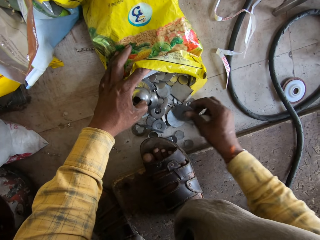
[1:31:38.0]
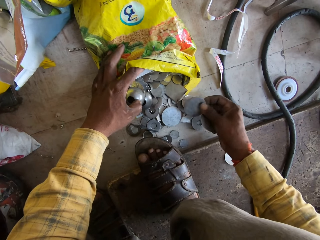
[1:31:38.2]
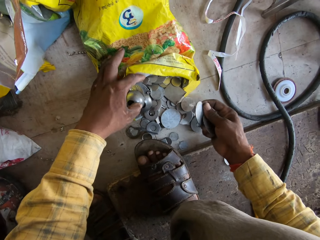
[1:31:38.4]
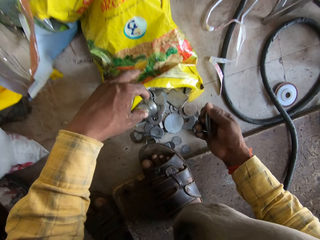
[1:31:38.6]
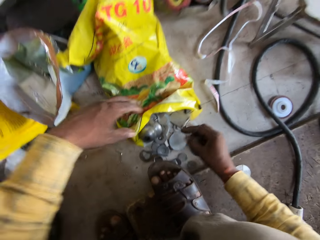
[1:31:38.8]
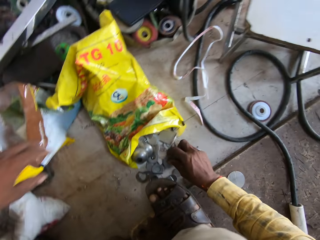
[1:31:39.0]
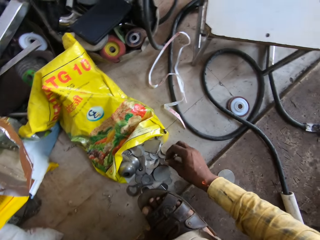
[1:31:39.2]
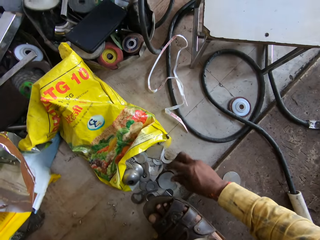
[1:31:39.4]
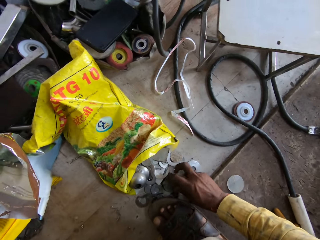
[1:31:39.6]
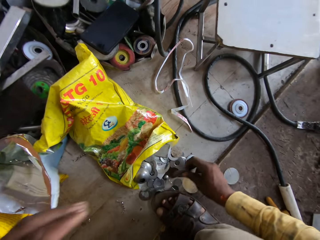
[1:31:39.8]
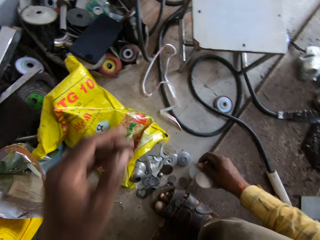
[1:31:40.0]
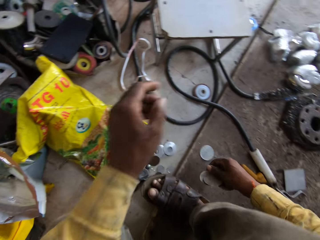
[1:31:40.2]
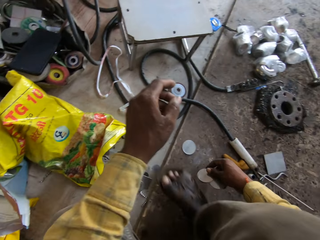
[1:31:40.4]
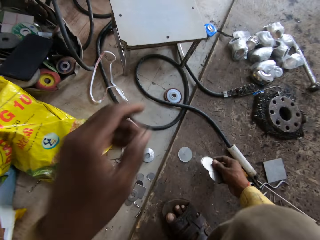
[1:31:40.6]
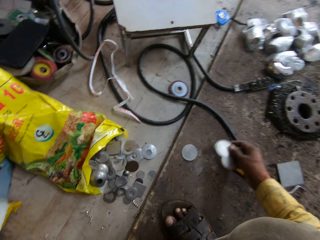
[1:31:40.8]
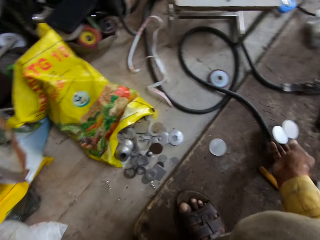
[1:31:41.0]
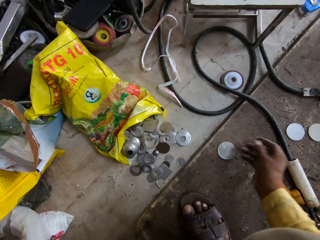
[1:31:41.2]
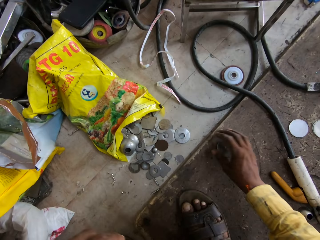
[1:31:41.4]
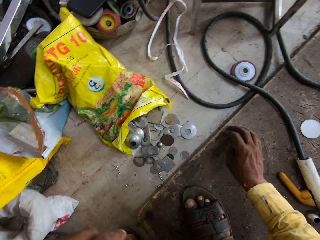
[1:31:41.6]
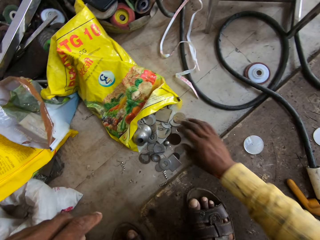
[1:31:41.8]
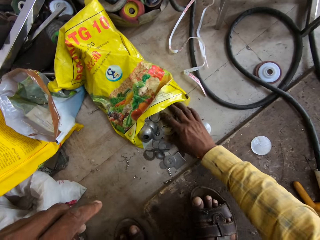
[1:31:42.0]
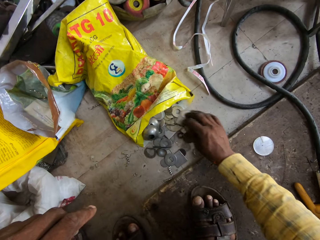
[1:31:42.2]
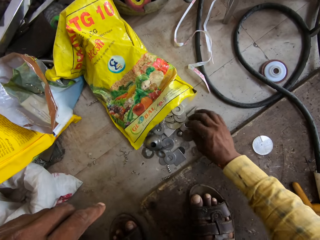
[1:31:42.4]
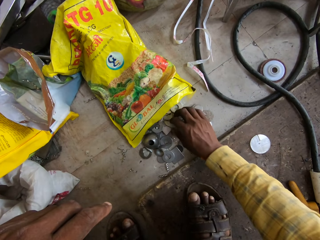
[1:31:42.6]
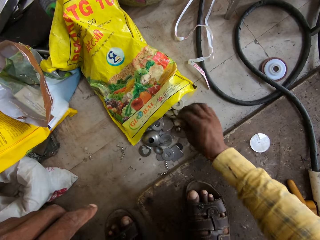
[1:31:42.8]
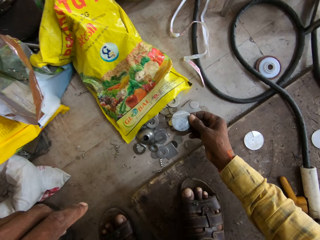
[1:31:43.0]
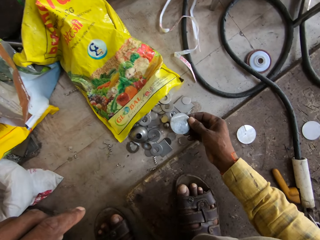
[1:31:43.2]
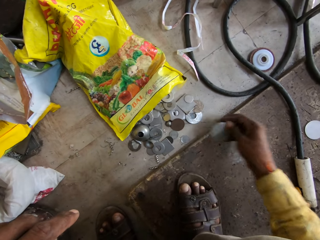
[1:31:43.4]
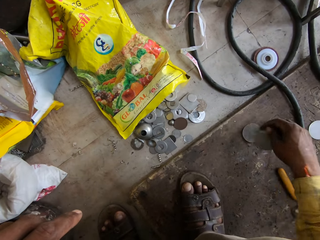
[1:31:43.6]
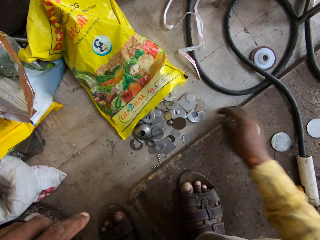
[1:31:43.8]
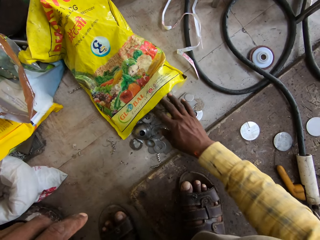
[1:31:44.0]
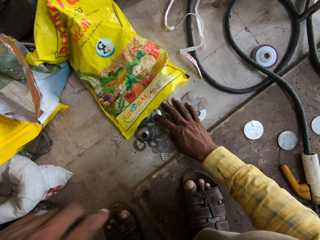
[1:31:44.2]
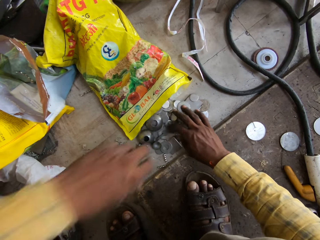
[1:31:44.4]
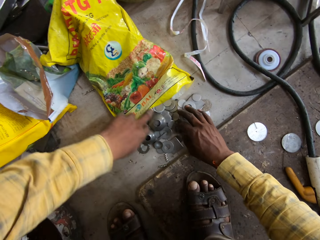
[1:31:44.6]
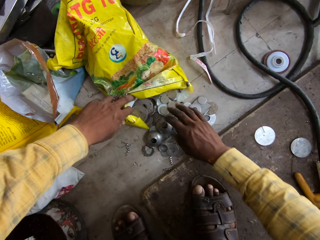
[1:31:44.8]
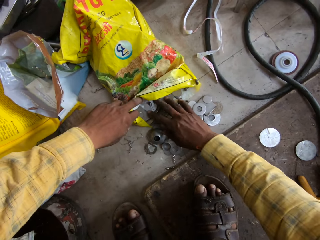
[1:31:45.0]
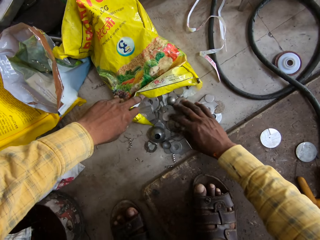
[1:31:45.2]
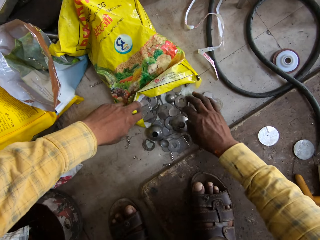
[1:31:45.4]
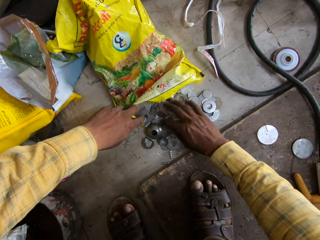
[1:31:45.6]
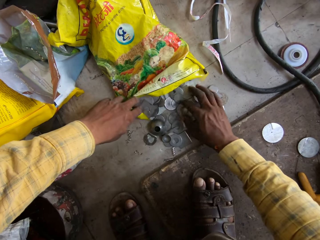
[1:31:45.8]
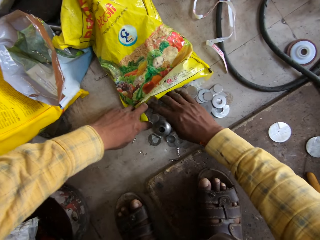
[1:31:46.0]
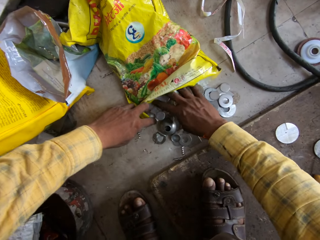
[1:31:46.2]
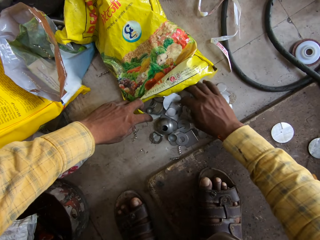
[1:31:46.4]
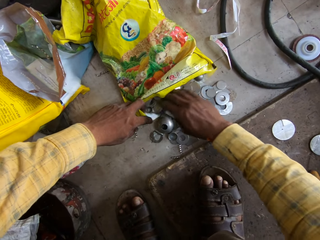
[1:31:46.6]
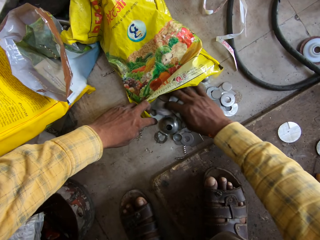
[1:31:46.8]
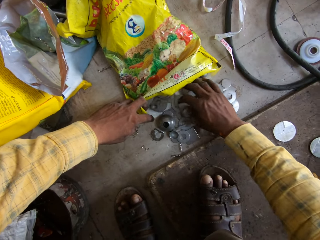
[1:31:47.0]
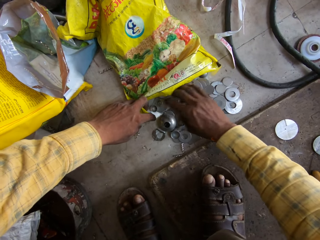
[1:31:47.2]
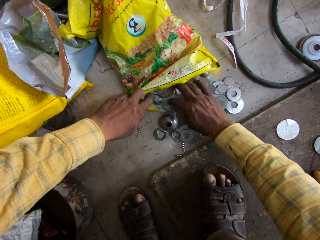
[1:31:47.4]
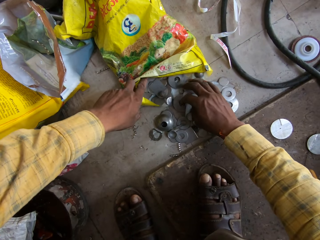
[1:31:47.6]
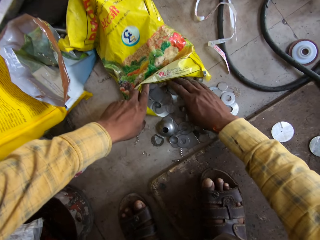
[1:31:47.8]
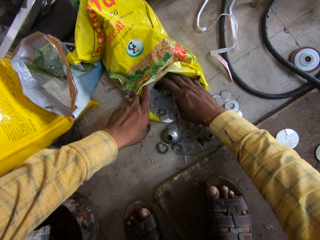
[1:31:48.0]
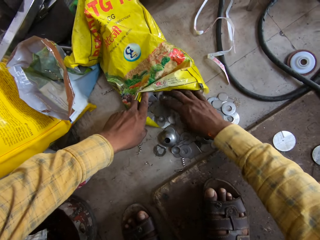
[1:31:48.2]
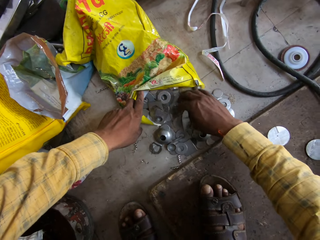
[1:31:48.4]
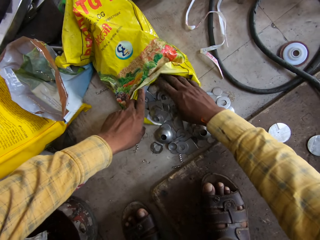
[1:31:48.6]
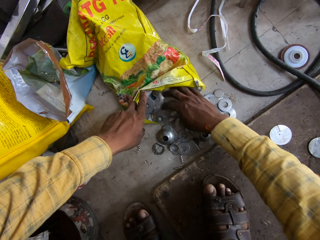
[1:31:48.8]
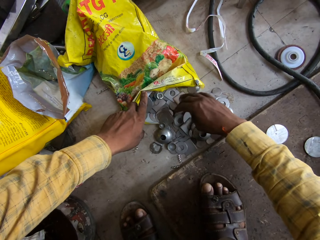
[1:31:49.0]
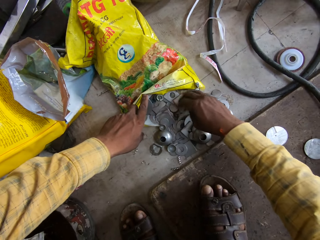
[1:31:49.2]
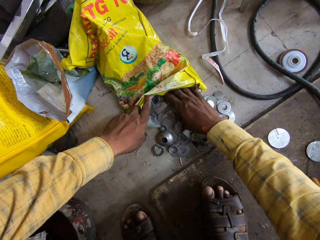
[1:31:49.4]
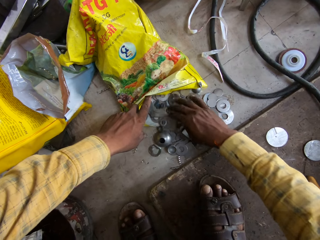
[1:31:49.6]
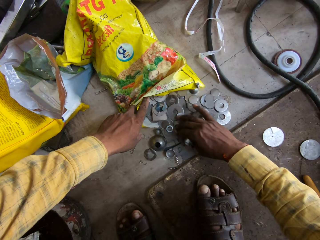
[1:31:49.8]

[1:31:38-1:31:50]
The camera wearer lifts the left hand. They pick up the metal disc. They drop the metal disc. They peruse the metal washers on the floor. They pick up the metal disc. They drop the metal disc. They peruse the metal washers on the floor.

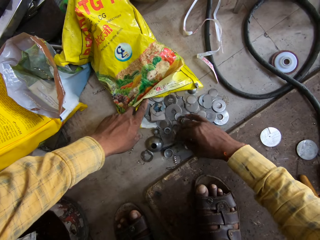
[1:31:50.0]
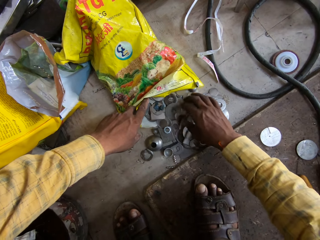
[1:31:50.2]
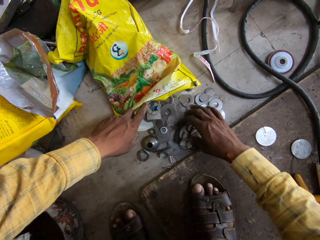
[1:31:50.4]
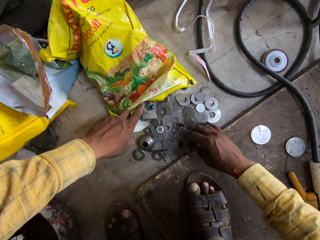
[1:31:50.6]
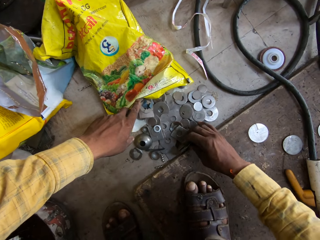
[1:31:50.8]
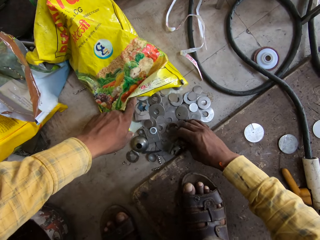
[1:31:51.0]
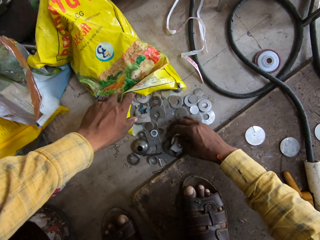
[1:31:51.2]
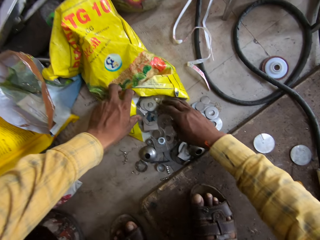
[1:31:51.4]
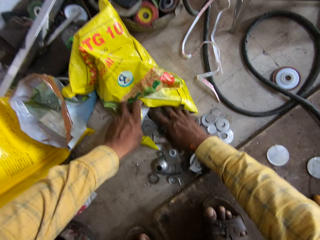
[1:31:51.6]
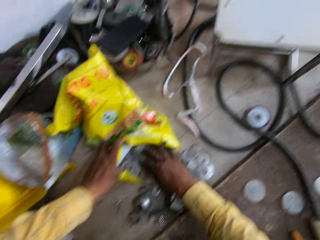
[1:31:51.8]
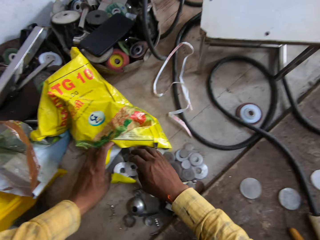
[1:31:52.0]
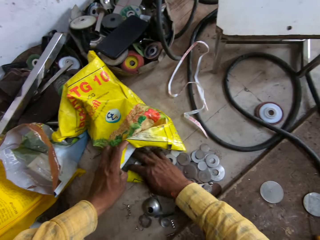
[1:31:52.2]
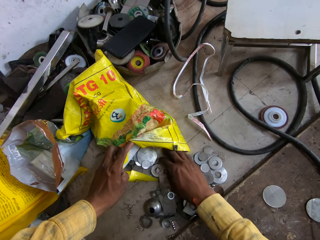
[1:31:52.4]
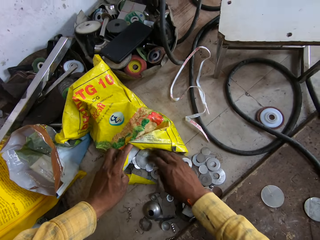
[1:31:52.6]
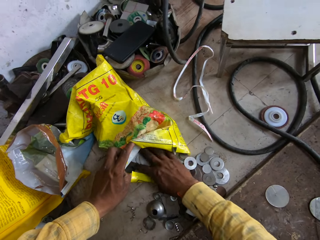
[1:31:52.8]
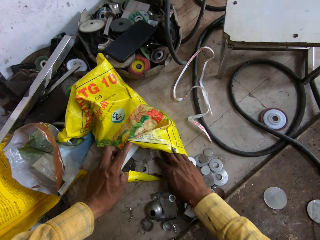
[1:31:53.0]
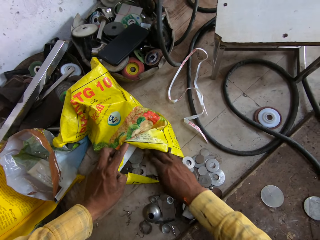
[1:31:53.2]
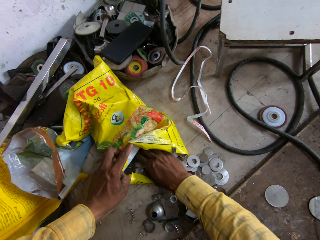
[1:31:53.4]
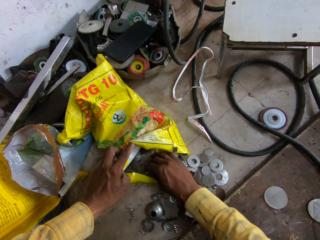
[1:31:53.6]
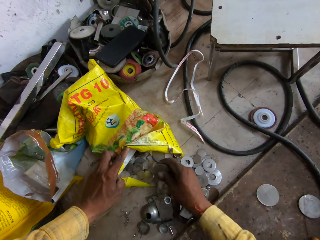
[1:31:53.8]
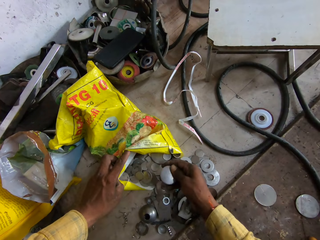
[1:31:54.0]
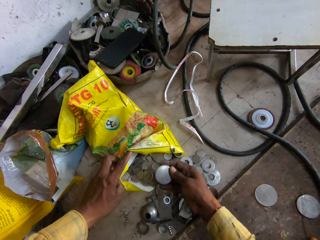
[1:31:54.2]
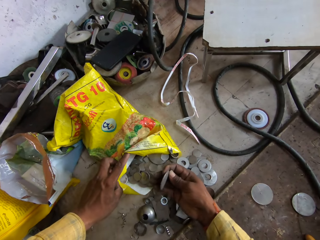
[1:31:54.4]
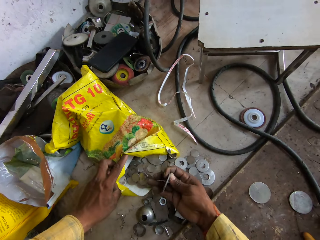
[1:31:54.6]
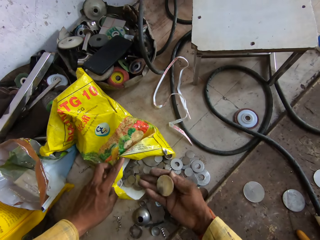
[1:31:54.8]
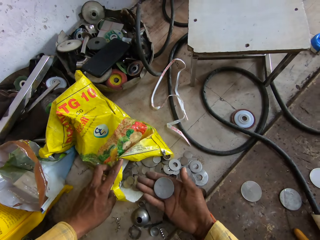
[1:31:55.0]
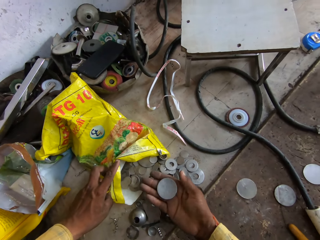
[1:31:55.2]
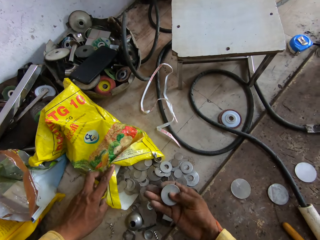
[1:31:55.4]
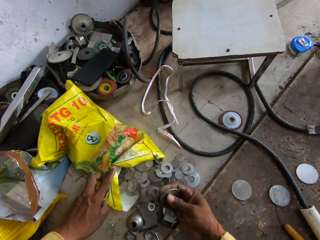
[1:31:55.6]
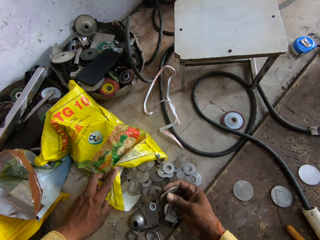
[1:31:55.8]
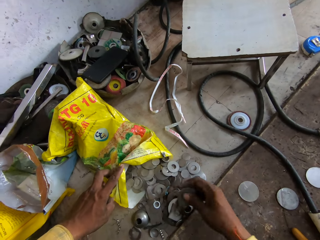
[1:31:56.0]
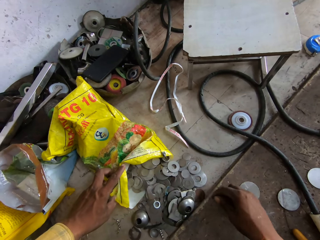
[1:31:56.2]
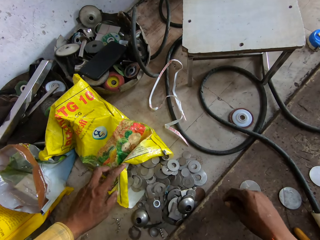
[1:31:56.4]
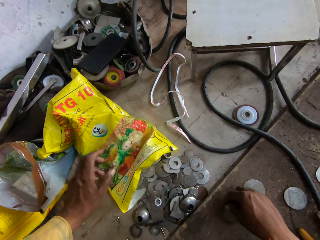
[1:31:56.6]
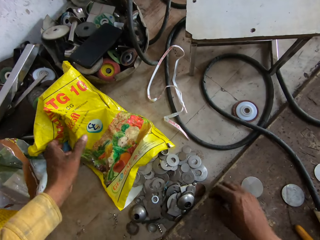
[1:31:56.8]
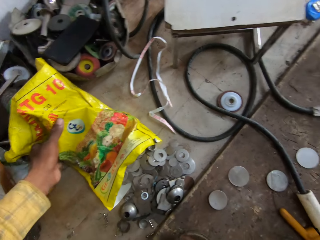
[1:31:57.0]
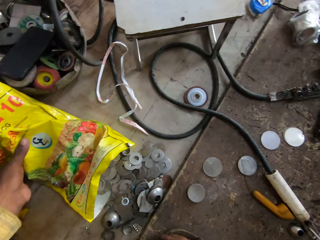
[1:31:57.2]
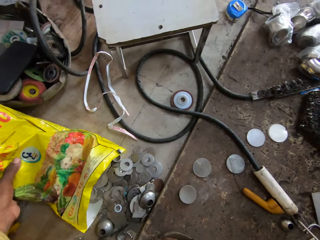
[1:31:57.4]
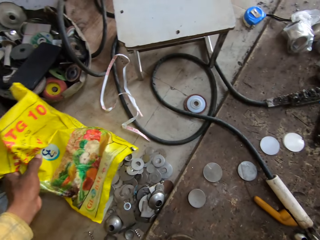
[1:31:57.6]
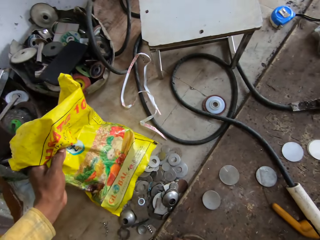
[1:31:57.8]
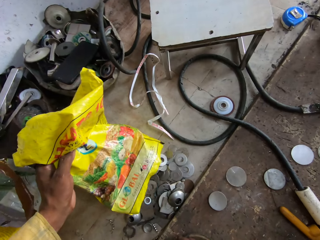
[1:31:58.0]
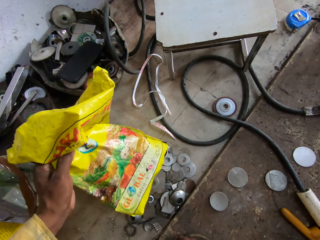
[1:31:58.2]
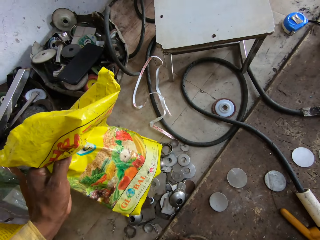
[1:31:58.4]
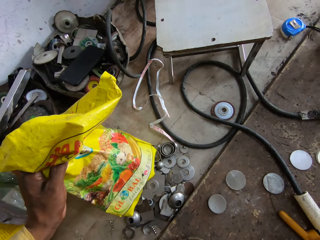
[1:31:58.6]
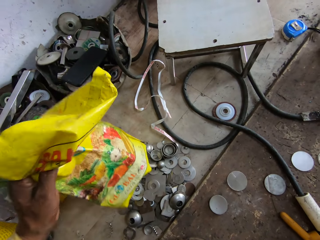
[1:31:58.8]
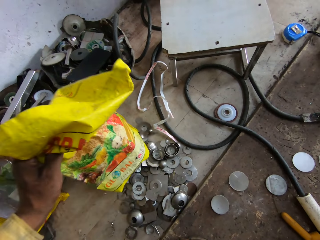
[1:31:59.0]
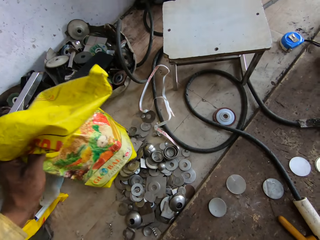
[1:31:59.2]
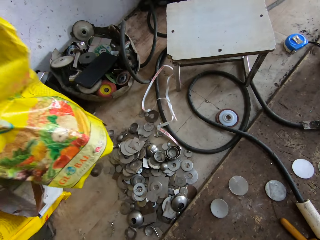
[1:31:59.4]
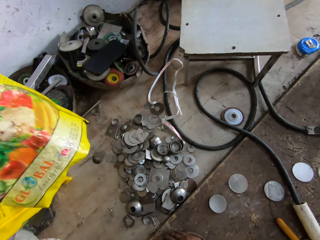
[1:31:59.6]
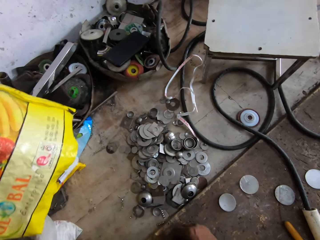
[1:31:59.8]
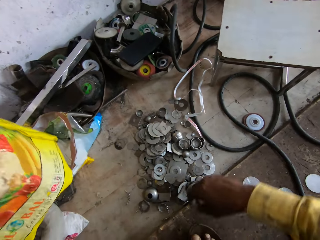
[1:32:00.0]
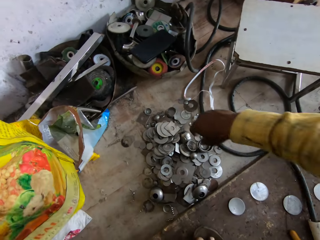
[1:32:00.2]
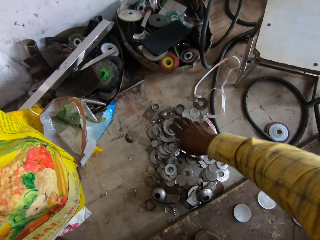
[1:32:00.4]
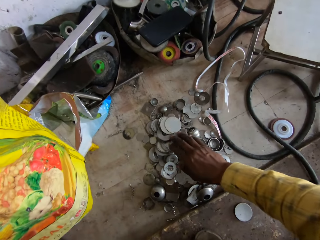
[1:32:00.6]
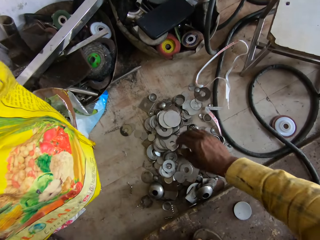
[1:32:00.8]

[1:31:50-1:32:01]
The camera wearer picks up the metal disc. They observe the metal disc. They drop the metal disc. They pour the metal washers on the floor. They free the sack. They hold the sack in the hand. They peruse the metal washers on the floor.
